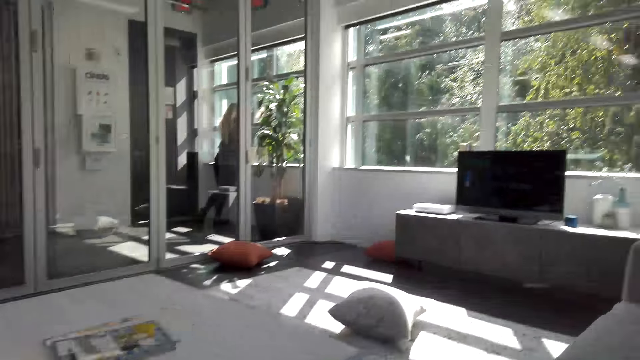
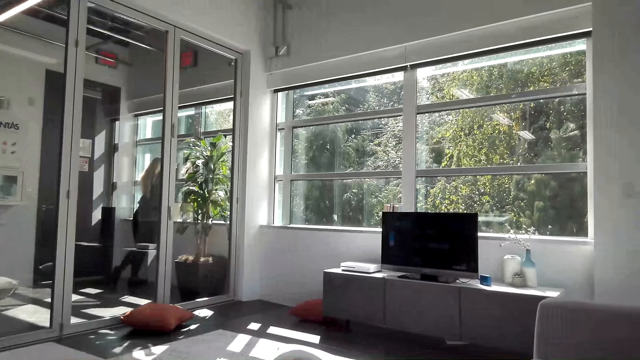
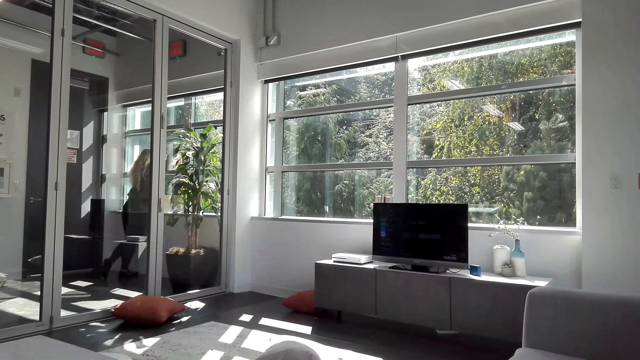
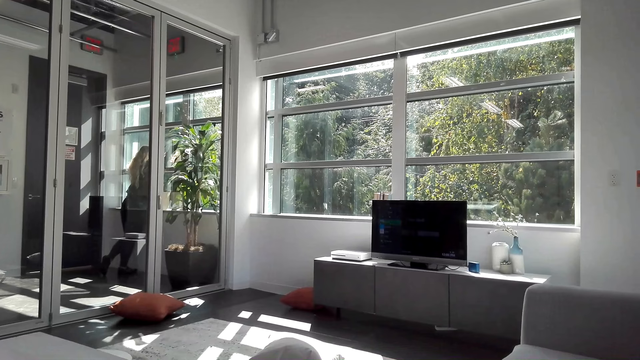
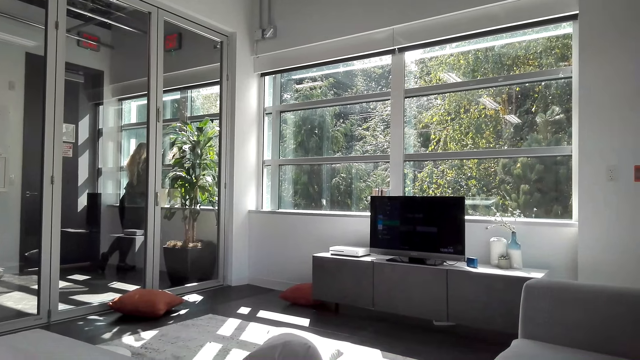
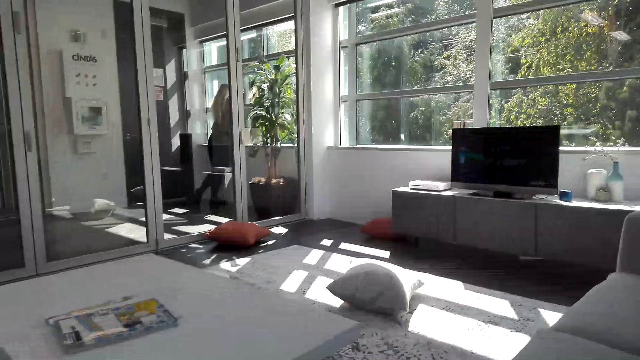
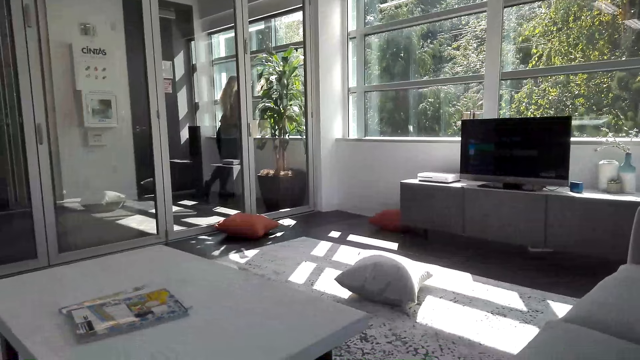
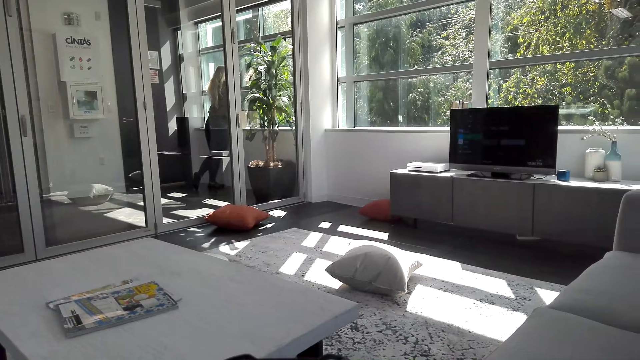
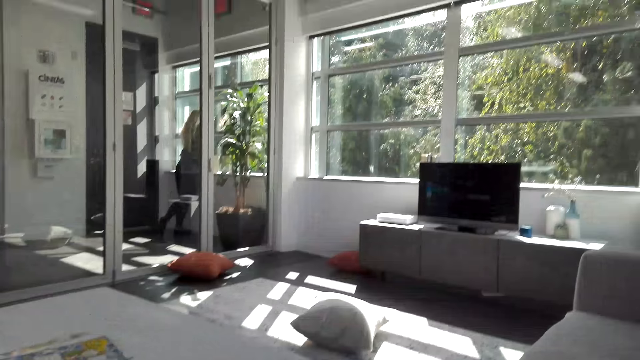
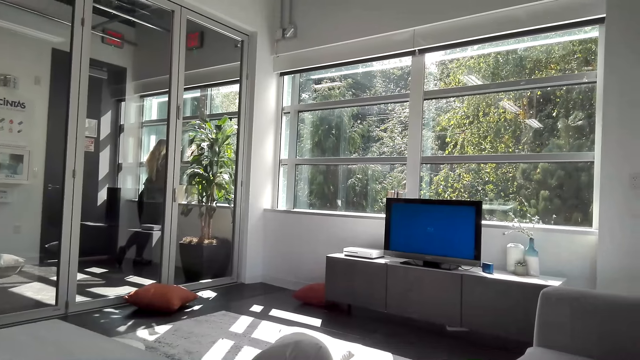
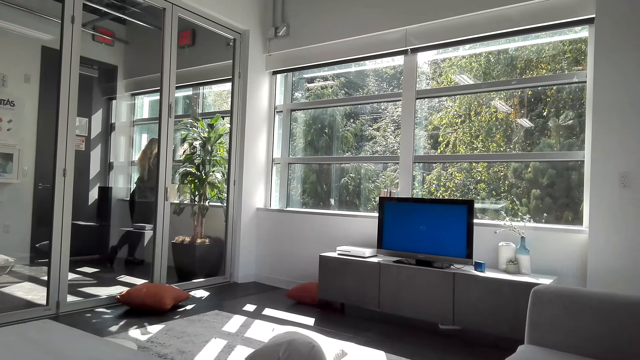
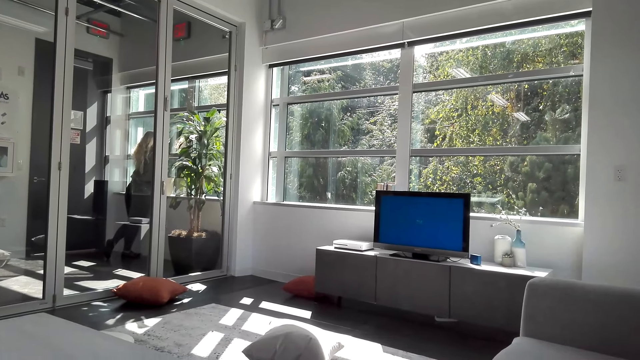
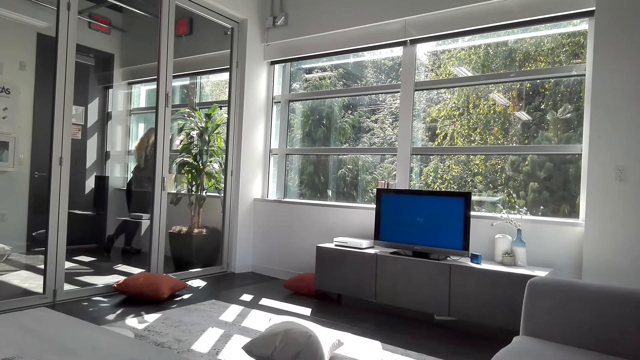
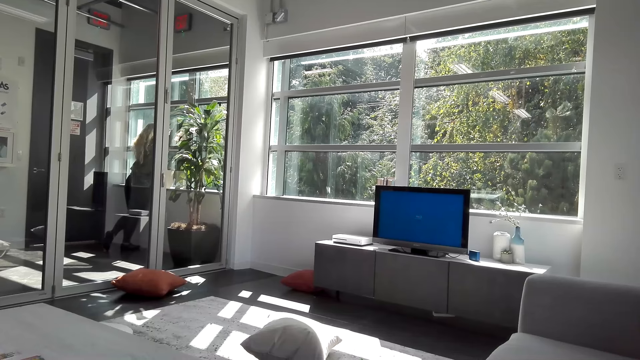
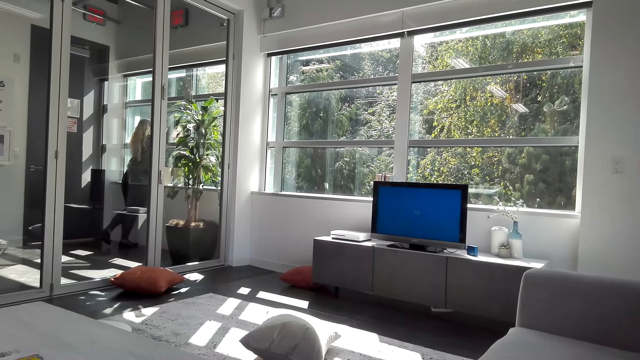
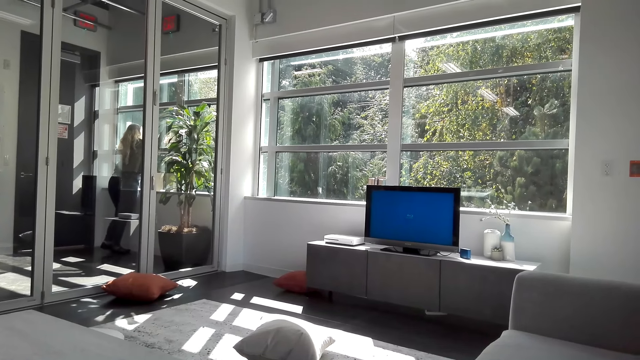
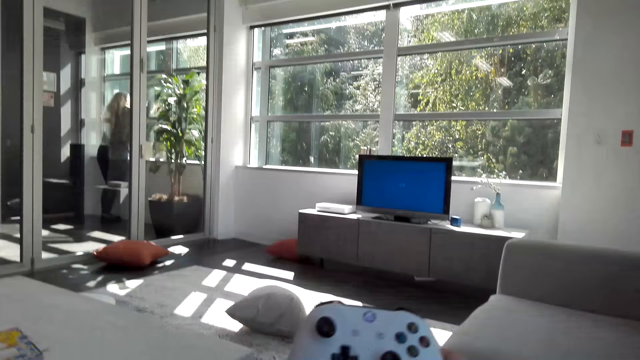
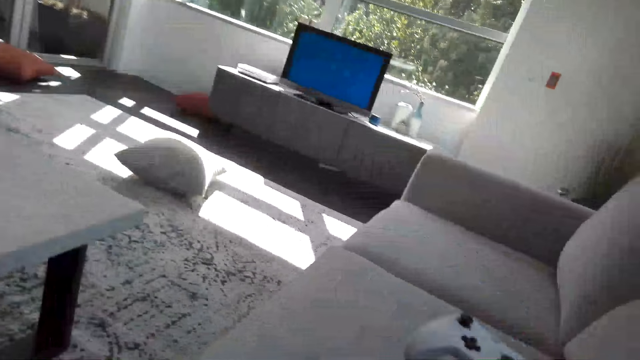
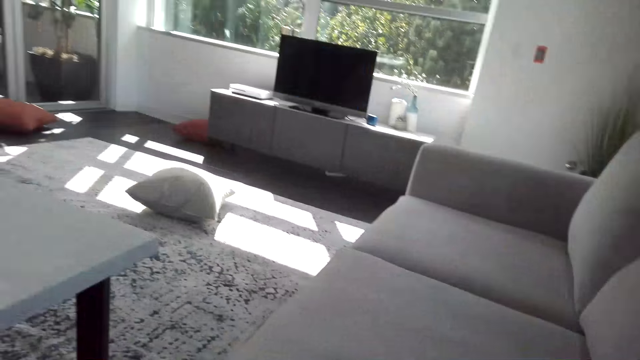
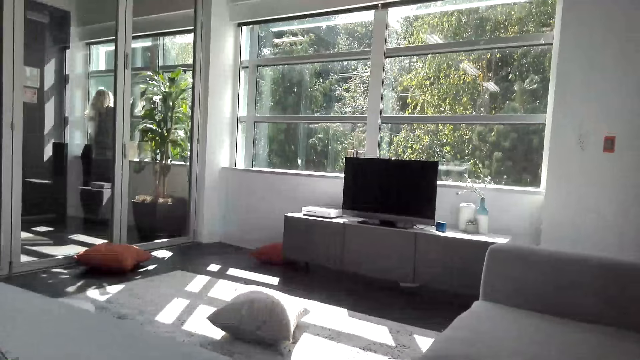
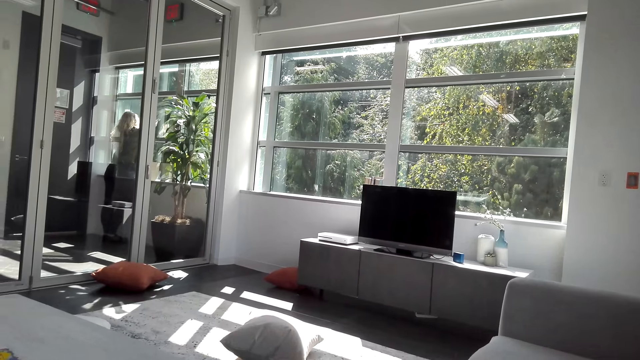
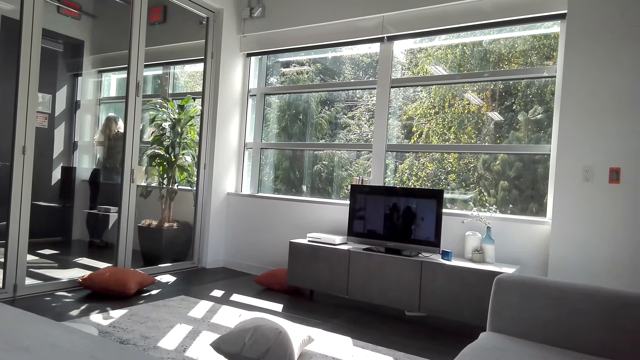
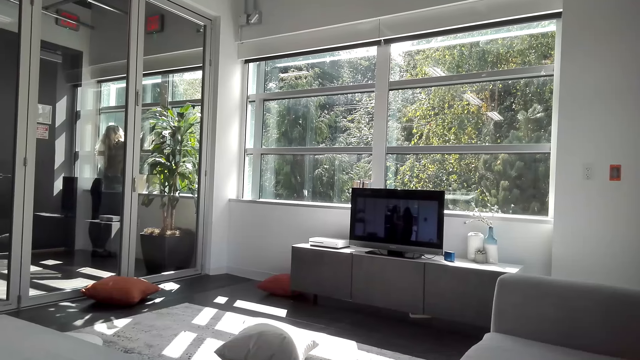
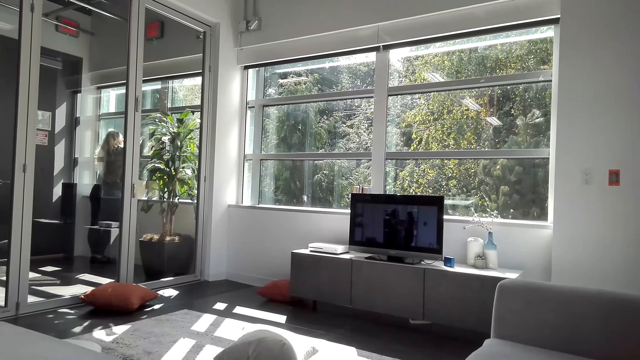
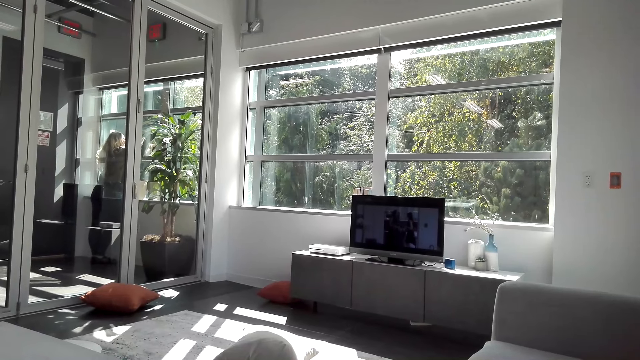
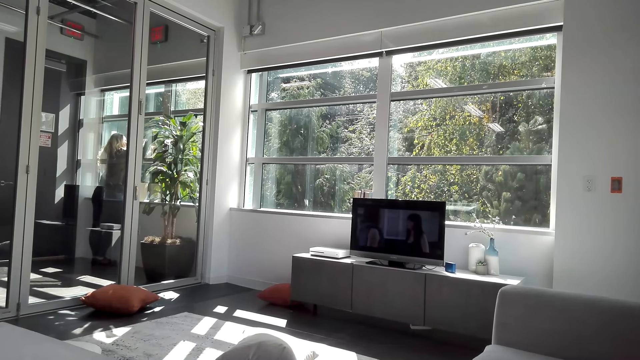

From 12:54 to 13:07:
The camera wearer uses a gamepad. They watch the television. They turn on the television. They place the gamepad on the sofa. They watch the television.

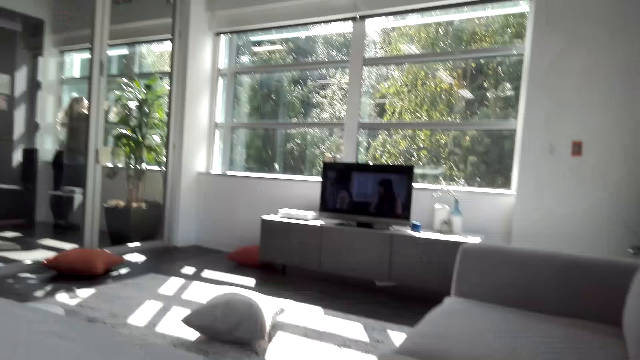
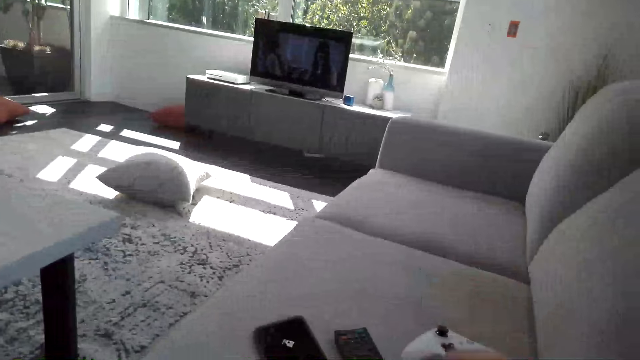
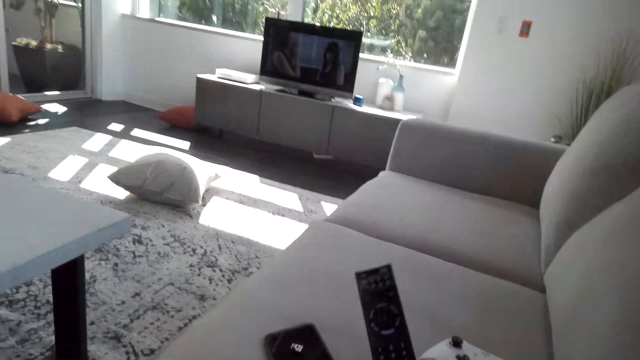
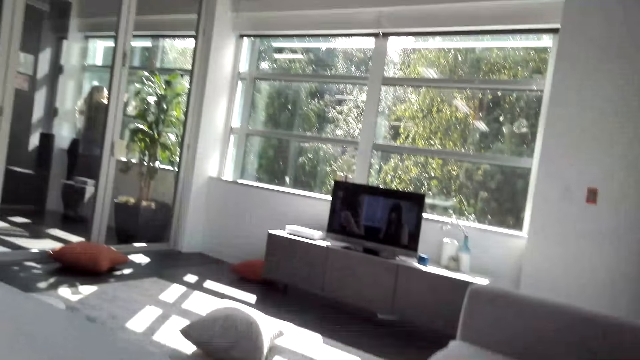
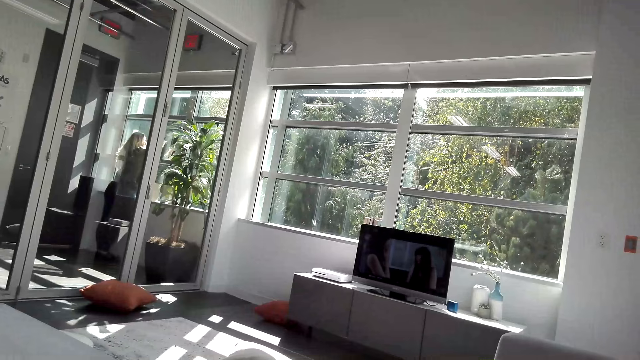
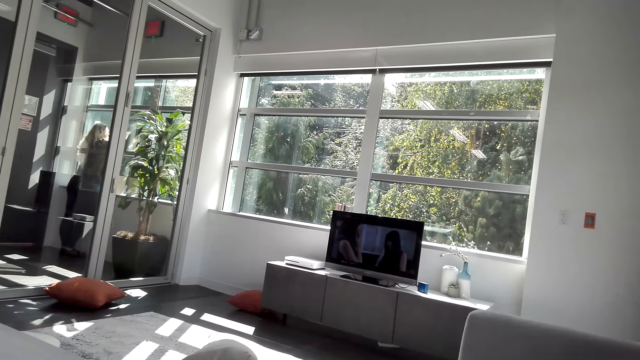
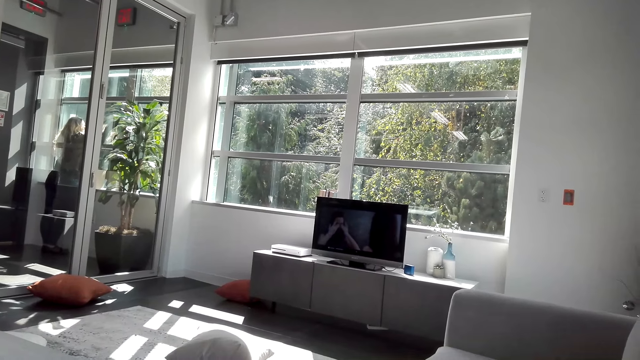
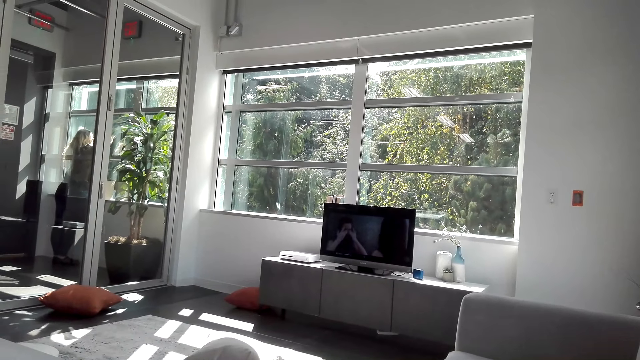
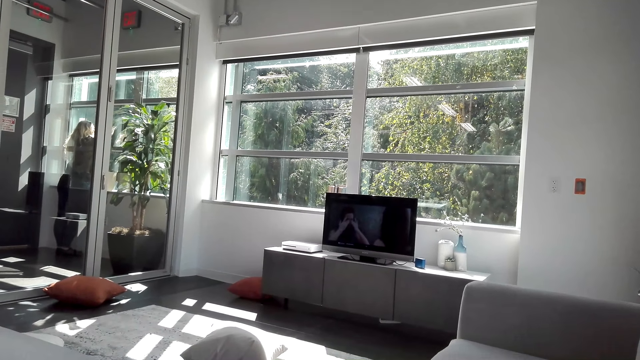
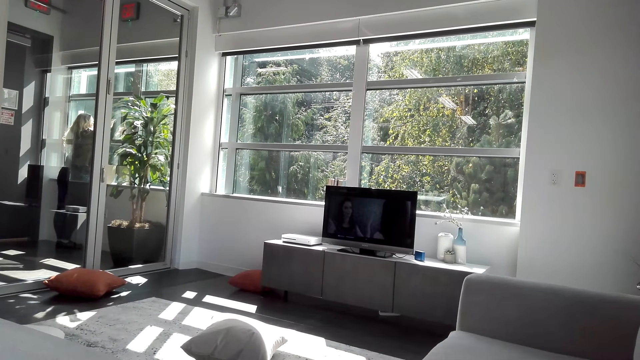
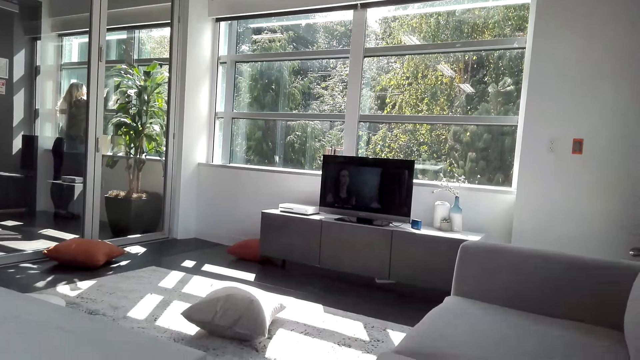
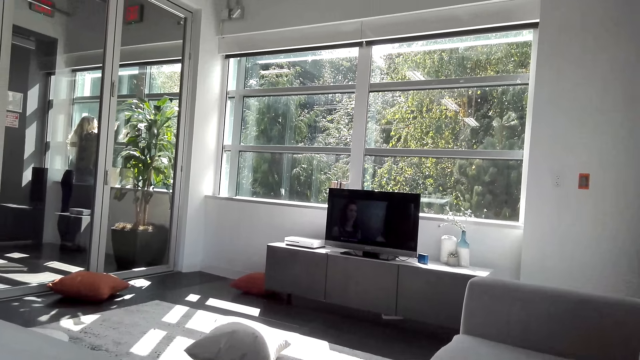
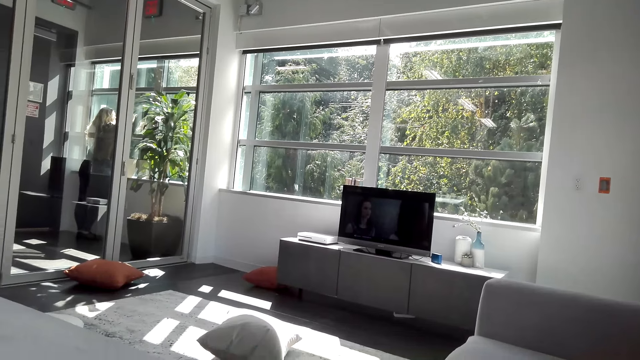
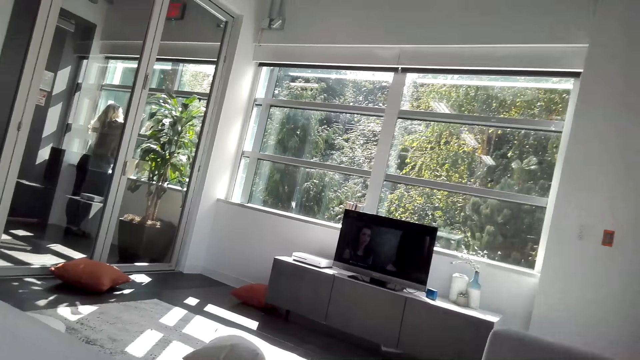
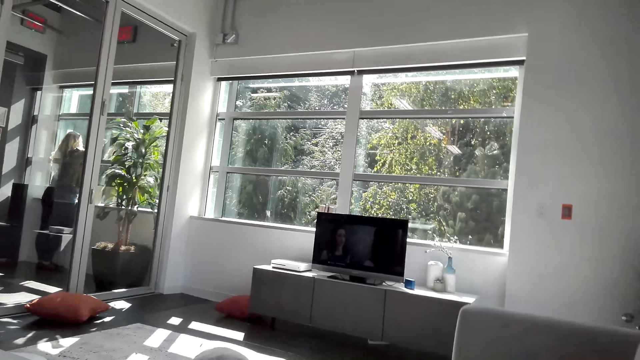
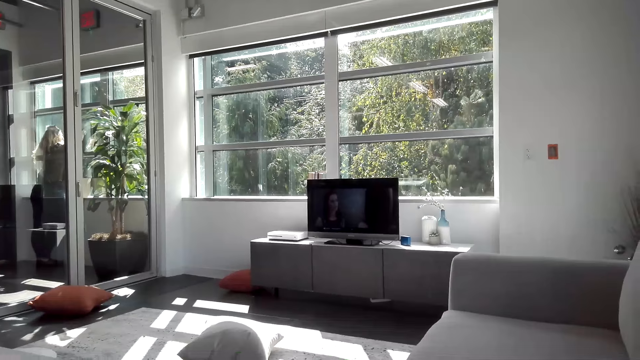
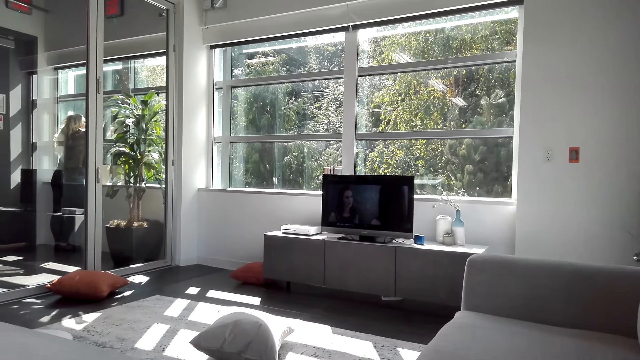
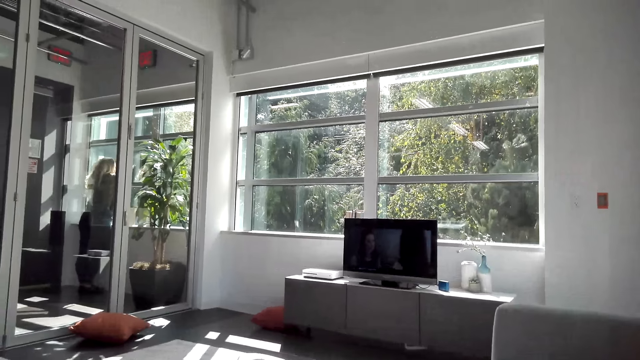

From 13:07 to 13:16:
The camera wearer picks up the remote control from the sofa. They watch the television.
